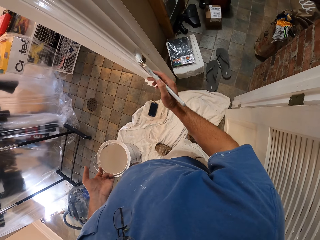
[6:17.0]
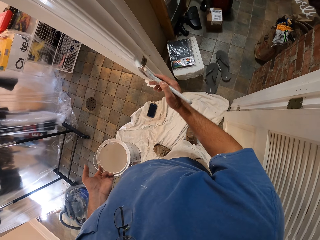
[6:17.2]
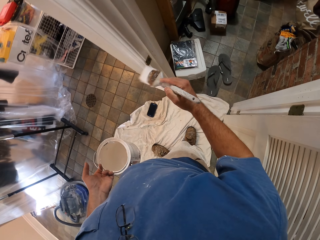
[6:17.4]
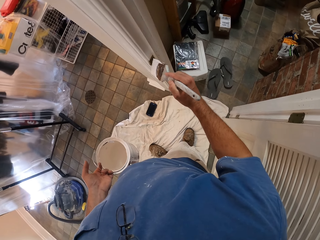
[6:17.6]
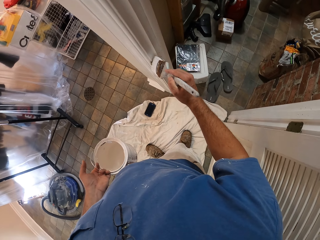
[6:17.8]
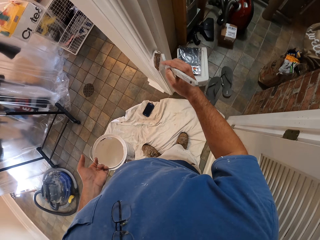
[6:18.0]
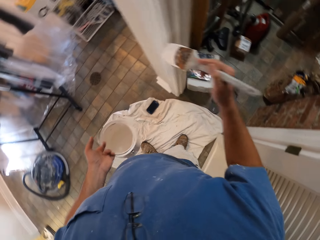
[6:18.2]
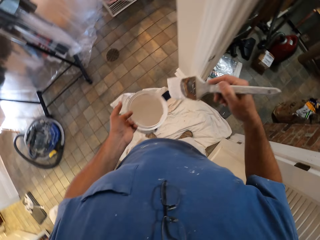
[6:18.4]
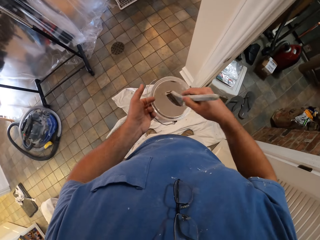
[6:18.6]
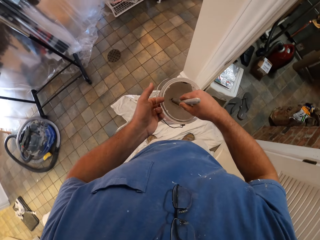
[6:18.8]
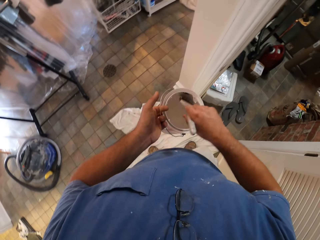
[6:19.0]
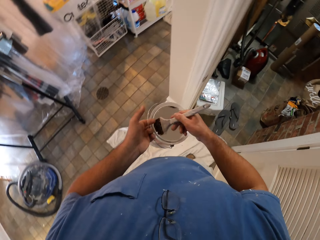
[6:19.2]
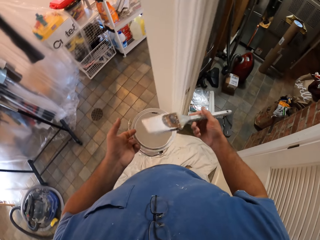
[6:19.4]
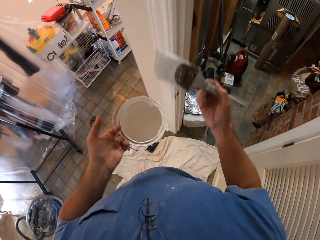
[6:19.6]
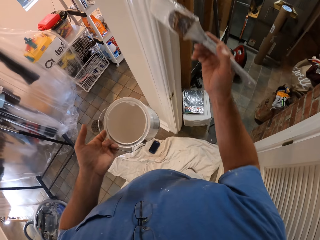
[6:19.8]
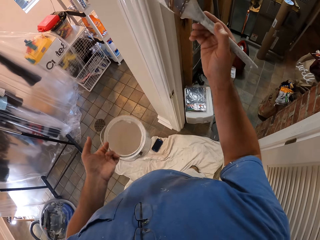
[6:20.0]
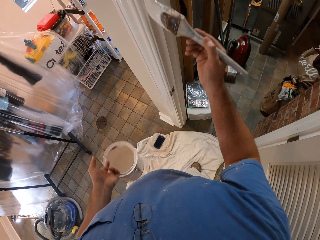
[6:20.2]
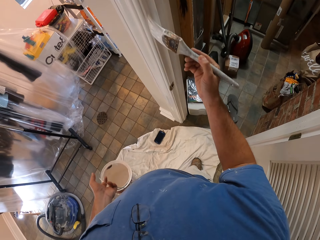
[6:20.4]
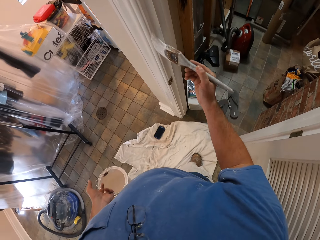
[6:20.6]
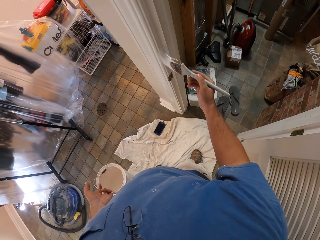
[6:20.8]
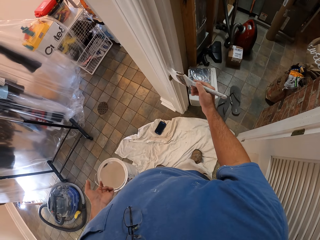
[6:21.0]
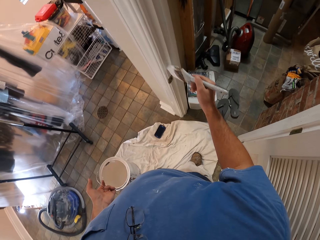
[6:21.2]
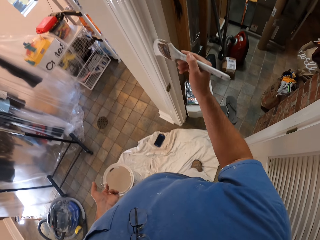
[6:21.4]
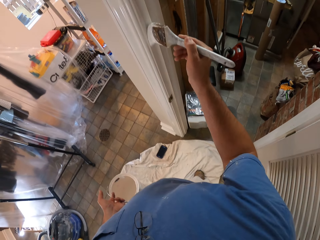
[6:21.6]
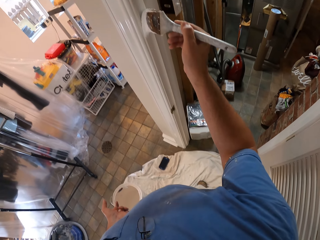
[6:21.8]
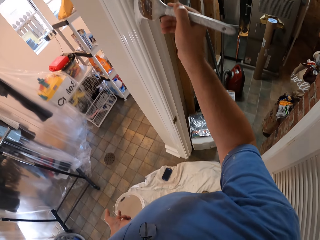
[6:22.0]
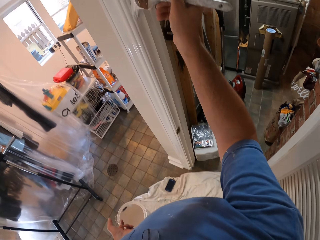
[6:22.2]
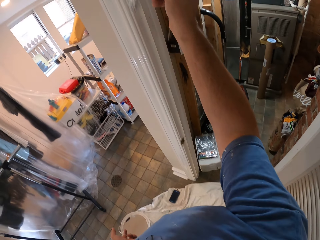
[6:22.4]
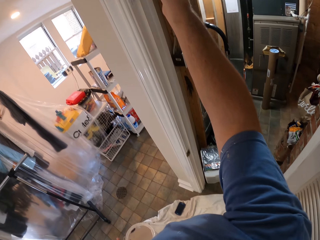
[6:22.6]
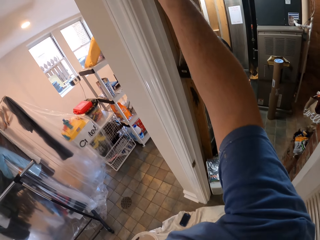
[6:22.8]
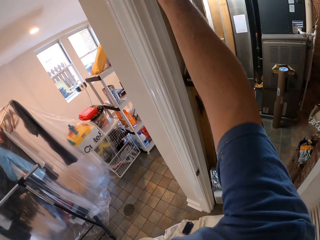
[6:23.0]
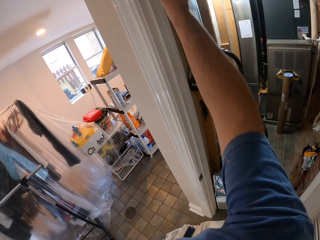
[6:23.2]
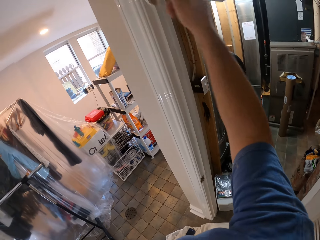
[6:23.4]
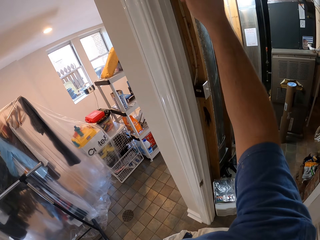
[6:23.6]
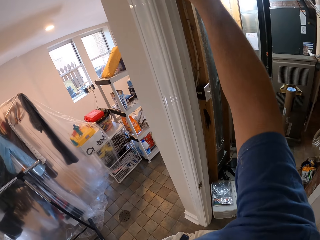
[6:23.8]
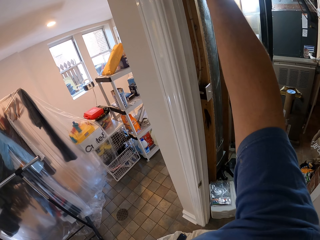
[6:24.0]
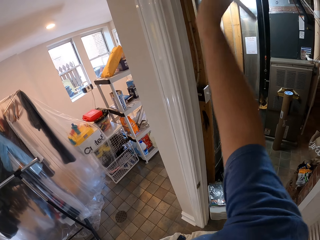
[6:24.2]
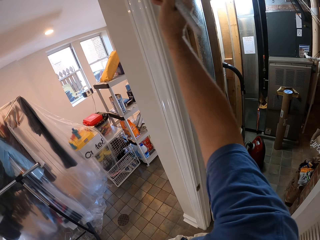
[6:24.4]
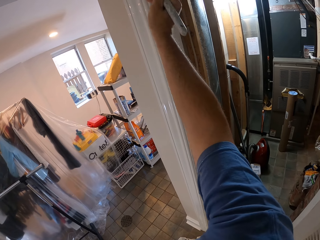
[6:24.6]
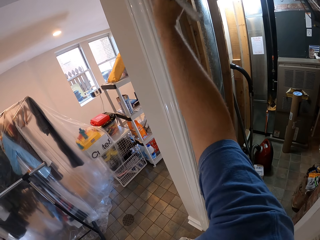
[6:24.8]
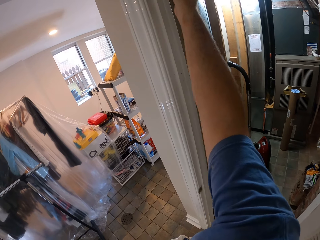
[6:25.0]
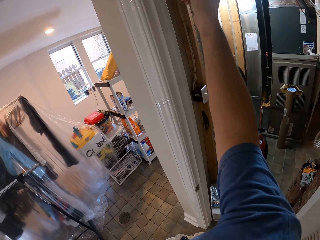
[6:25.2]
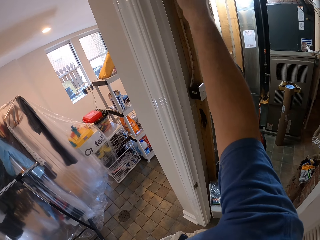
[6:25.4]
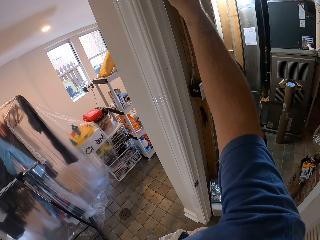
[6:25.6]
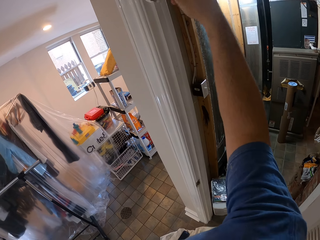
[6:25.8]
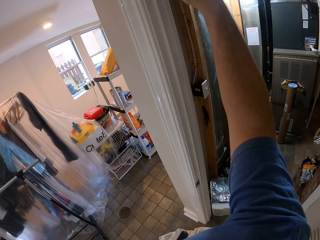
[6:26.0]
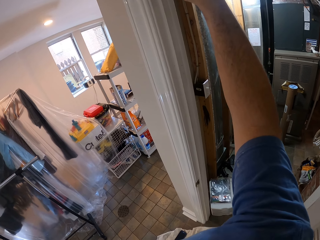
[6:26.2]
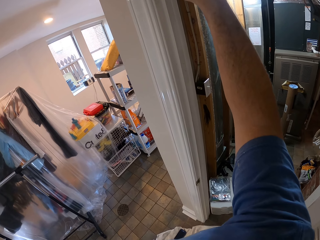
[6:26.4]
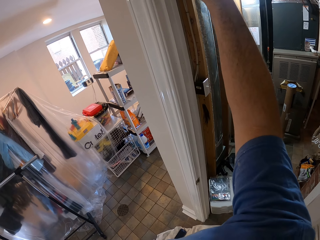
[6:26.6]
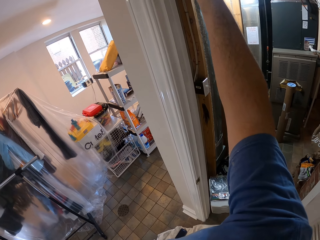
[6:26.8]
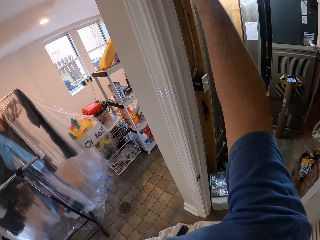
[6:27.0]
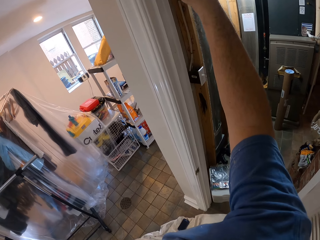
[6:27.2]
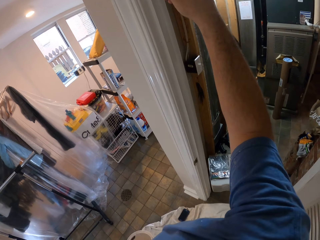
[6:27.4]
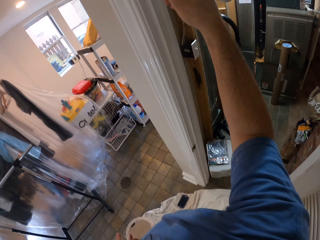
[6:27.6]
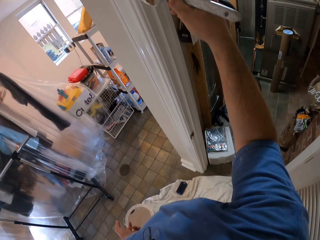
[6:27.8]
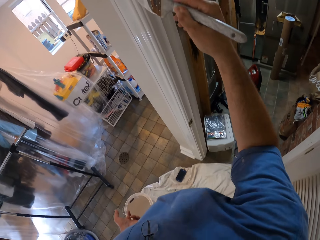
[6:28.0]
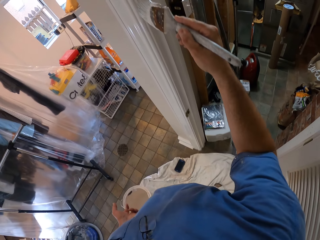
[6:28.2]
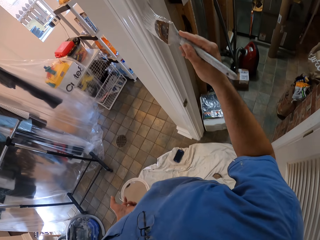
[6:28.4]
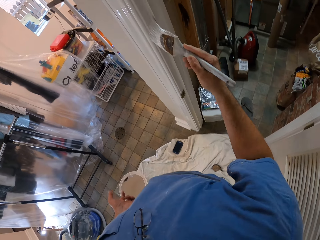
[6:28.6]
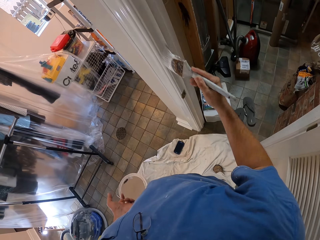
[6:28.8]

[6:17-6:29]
The camera wearer dips the paint brush in the bucket of paint. They paint the door frame with the paint brush.

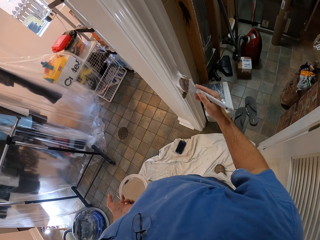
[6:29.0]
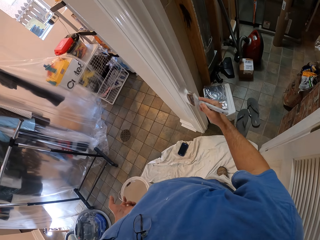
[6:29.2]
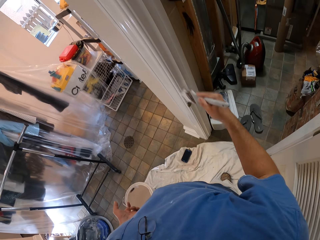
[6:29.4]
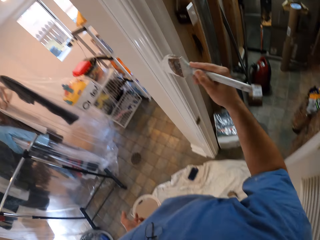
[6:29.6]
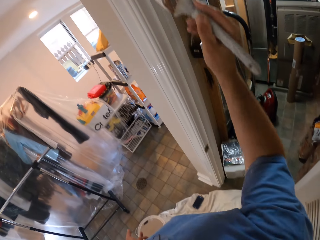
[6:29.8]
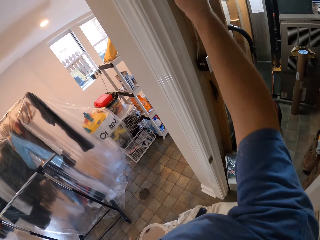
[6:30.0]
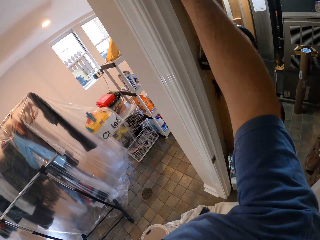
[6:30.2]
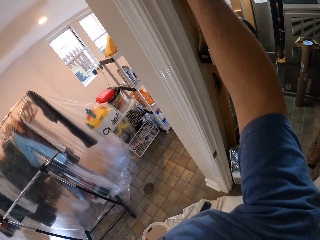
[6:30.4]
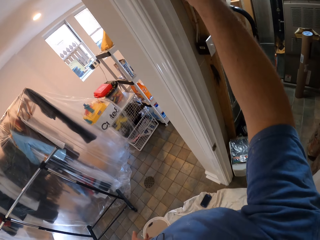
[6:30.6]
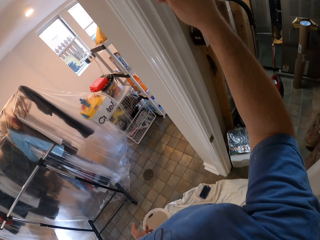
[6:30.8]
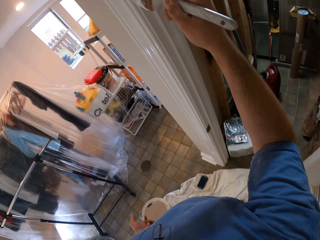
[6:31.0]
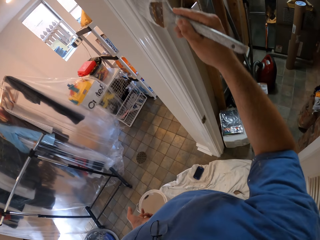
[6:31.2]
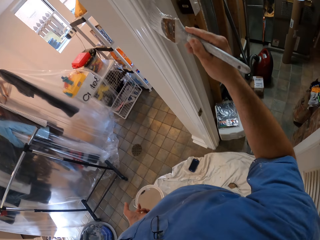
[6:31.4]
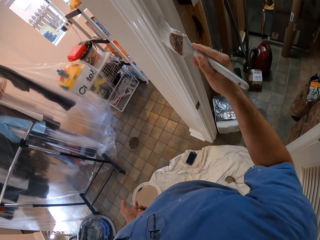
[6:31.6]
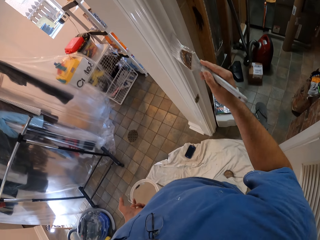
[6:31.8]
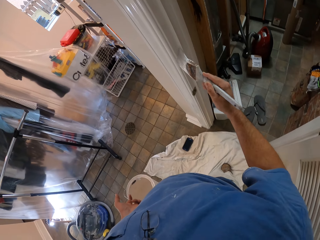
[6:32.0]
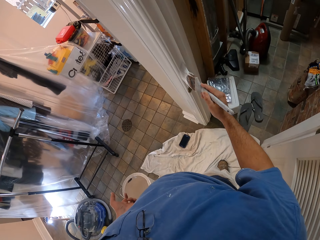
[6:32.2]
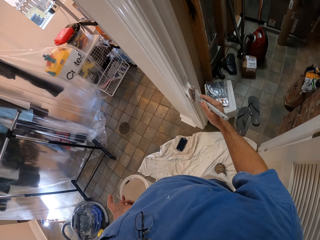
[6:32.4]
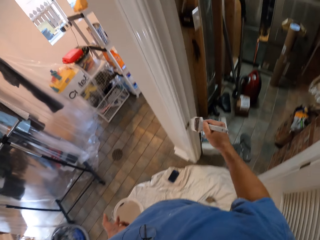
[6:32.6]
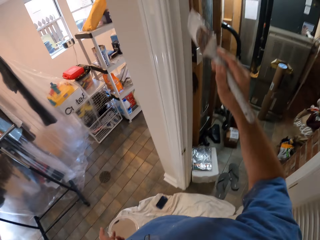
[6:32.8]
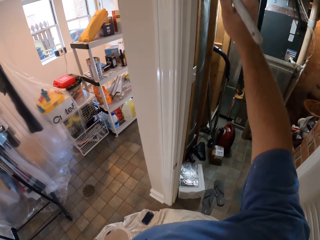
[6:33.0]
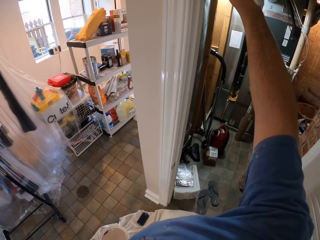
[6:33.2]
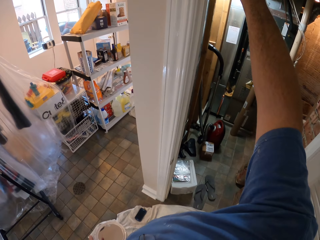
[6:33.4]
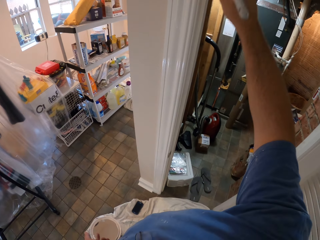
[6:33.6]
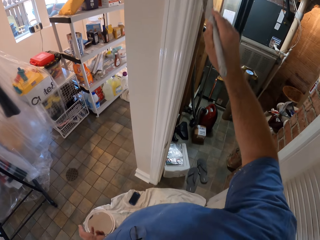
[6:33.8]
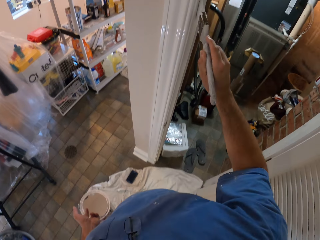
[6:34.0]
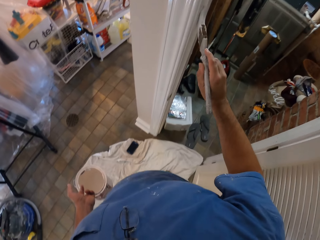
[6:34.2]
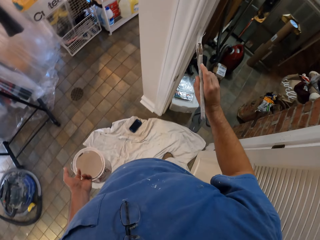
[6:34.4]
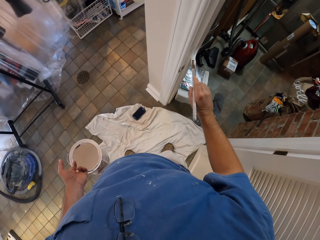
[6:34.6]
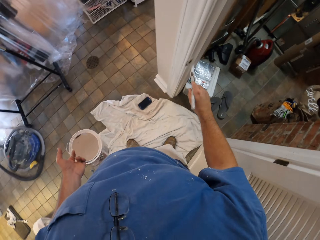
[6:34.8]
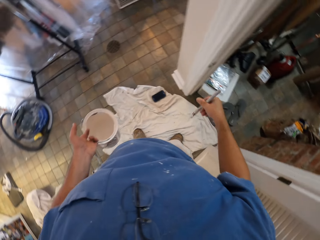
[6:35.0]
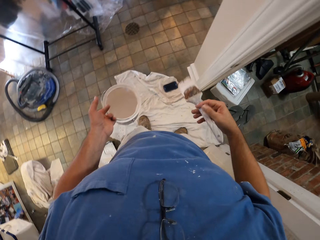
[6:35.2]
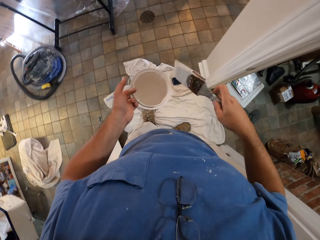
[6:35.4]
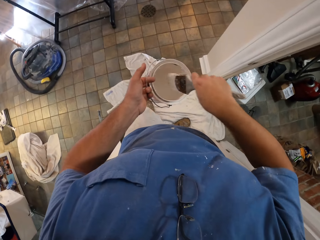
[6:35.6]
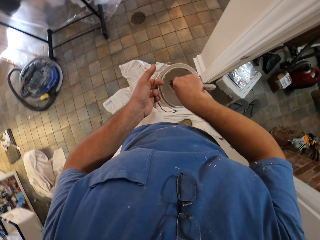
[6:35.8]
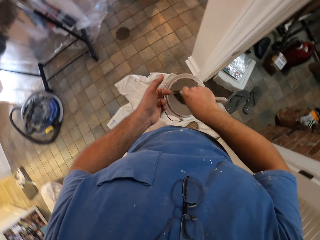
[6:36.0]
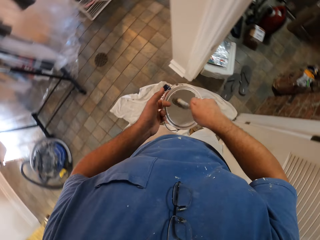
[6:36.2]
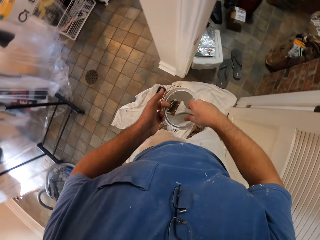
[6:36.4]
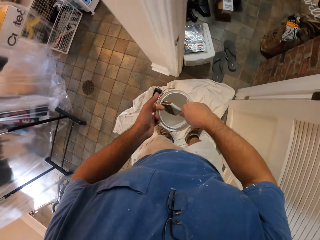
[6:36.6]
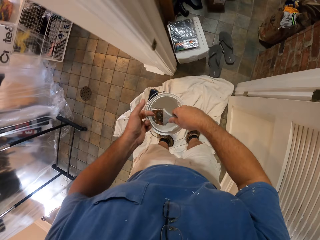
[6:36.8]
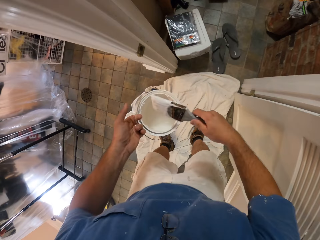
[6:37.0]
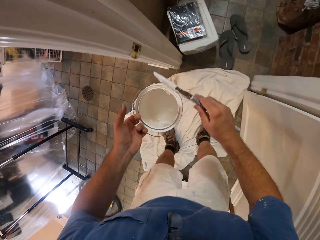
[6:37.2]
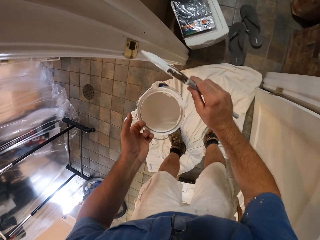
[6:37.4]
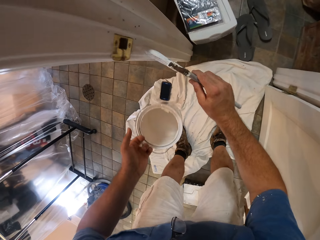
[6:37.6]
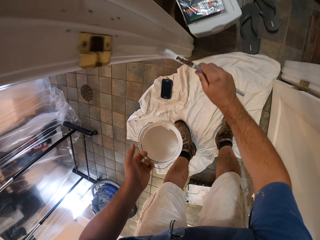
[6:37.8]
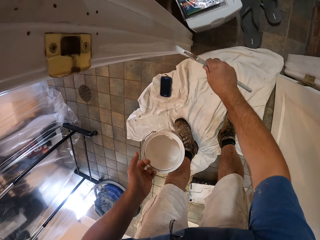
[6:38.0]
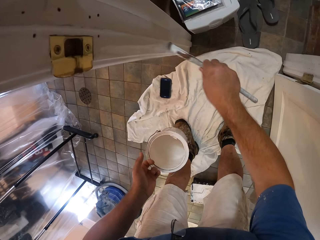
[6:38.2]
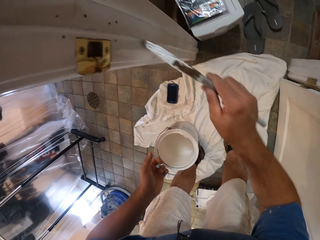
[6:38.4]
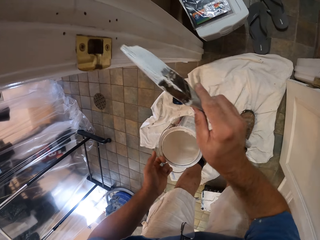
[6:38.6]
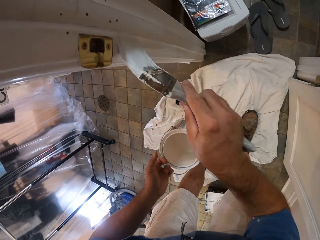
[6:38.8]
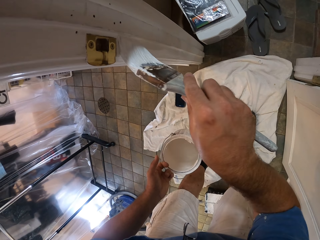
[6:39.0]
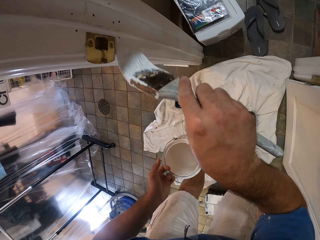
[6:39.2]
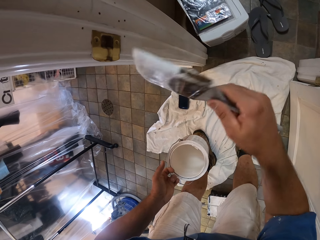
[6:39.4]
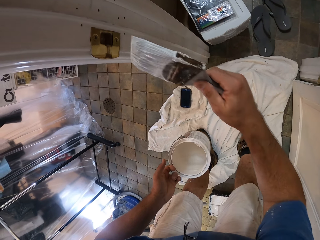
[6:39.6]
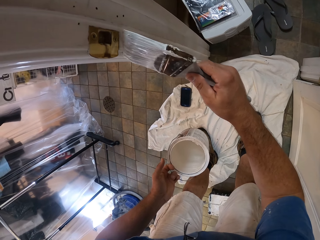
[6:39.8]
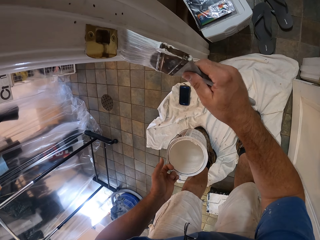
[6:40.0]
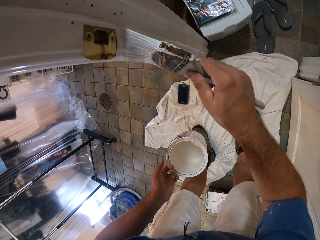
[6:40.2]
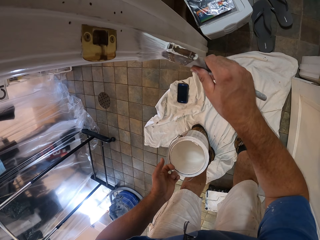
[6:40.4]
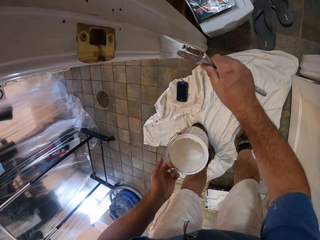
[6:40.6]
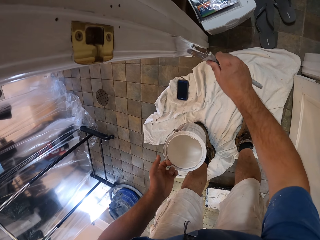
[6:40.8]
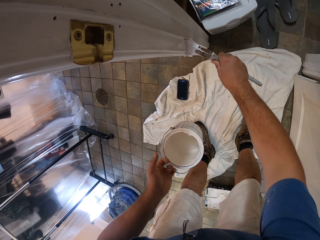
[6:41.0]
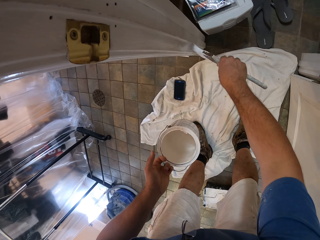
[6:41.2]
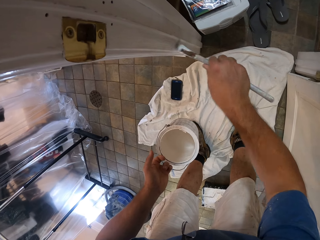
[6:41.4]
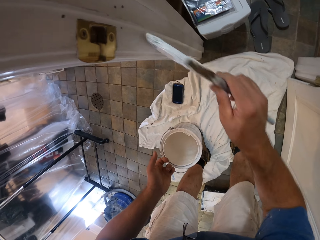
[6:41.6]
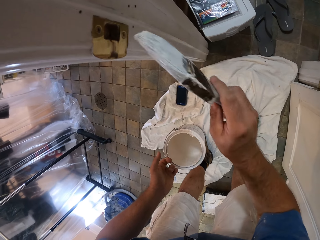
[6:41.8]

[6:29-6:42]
The camera wearer dips the paint brush in the bucket of paint. They paint the door frame with the paint brush.
